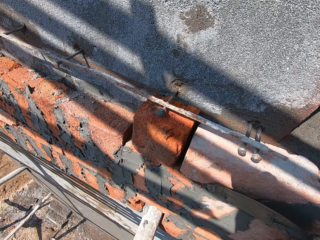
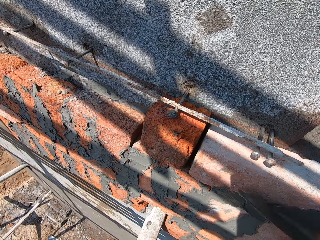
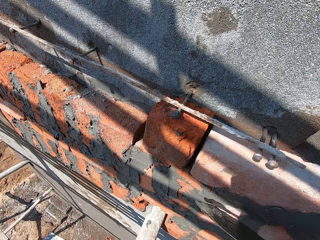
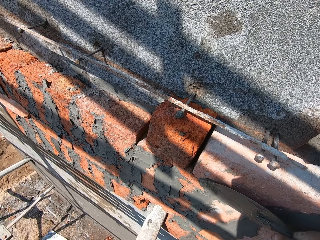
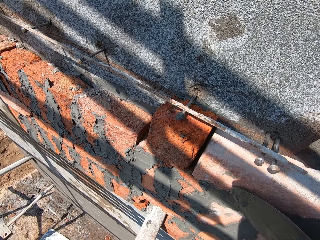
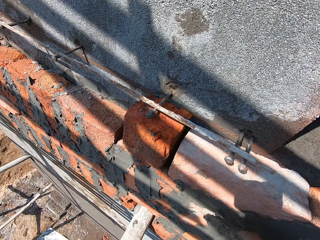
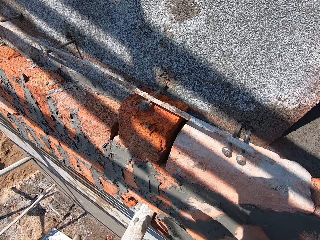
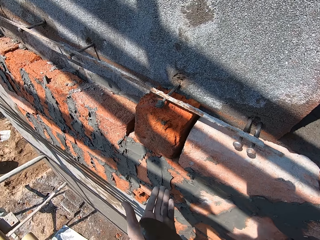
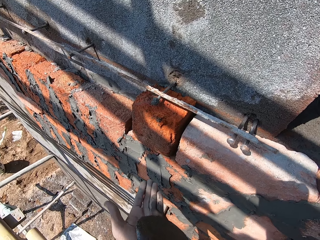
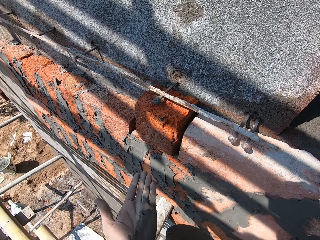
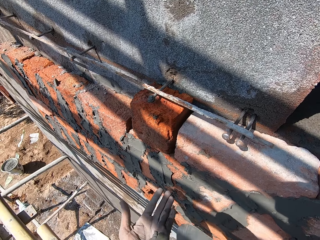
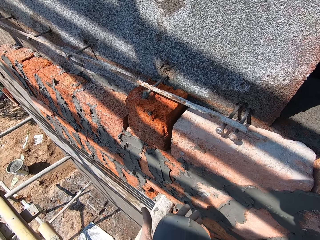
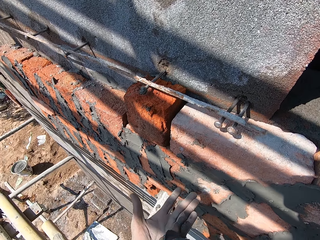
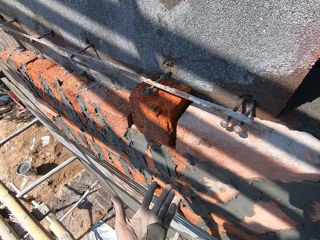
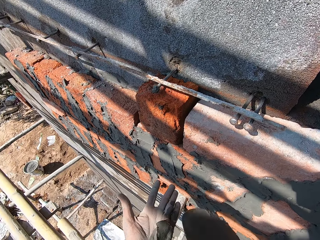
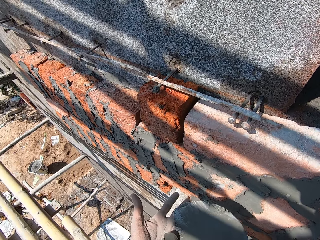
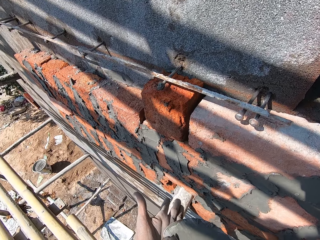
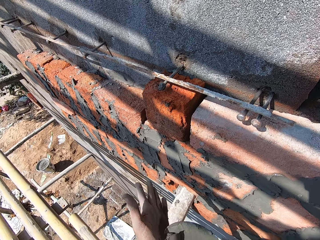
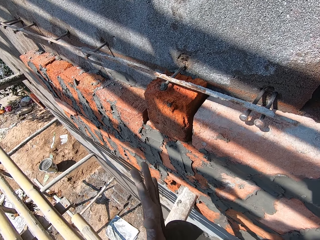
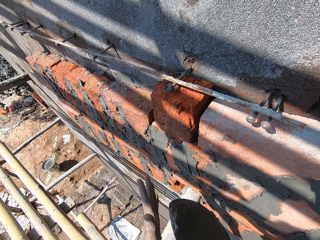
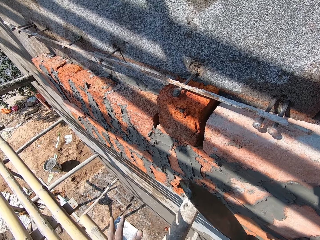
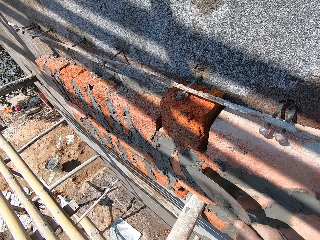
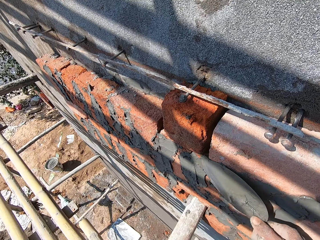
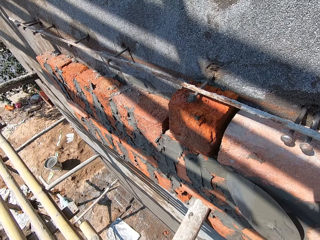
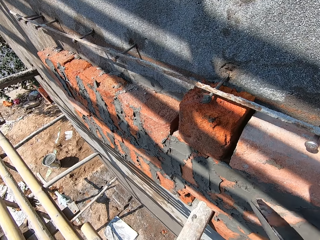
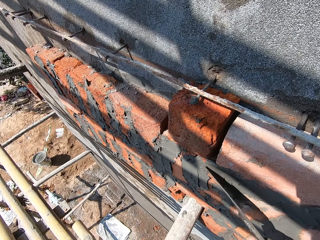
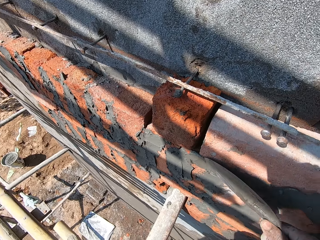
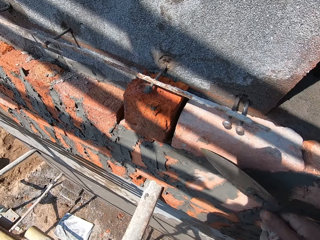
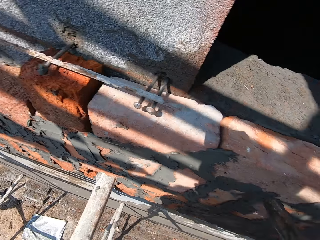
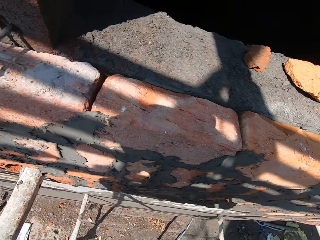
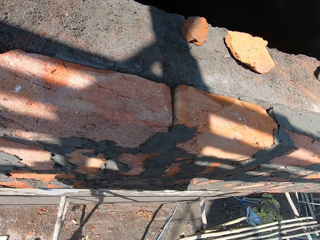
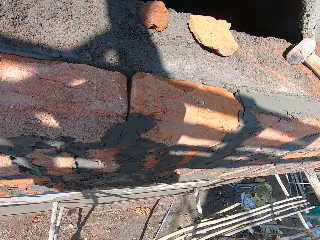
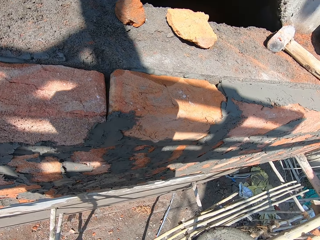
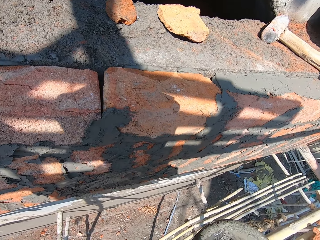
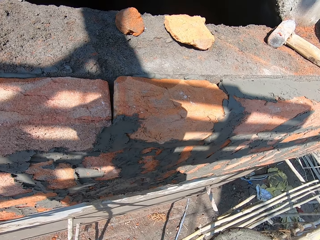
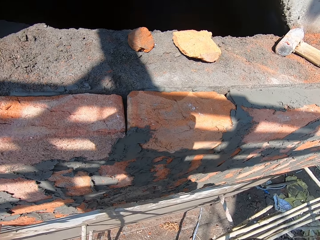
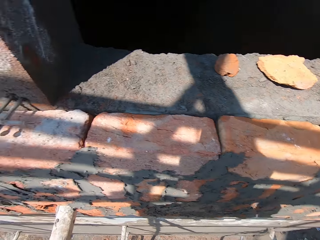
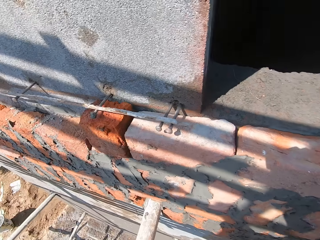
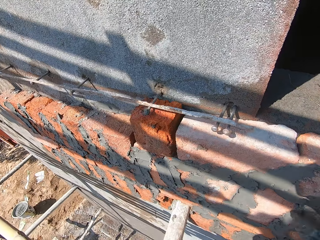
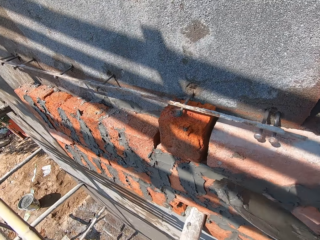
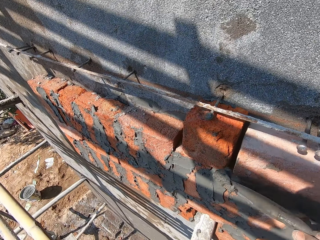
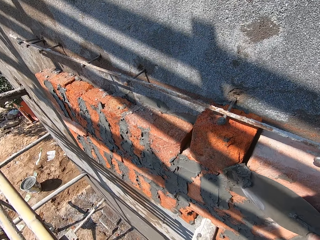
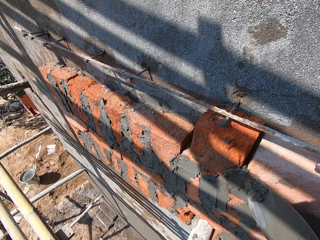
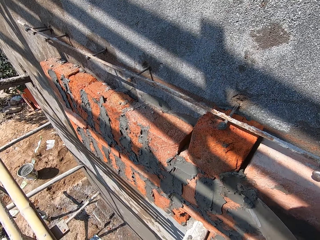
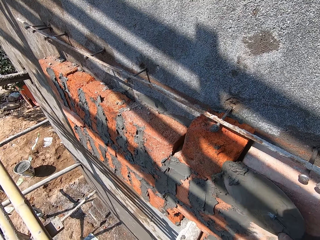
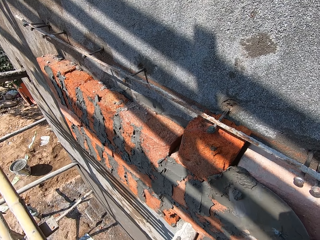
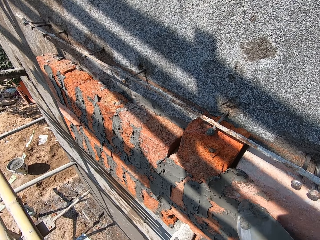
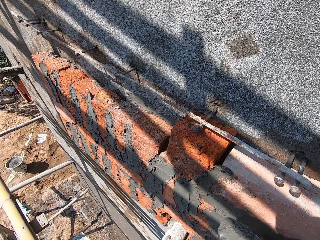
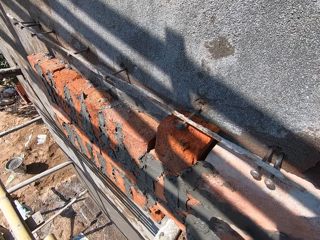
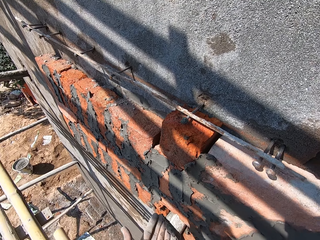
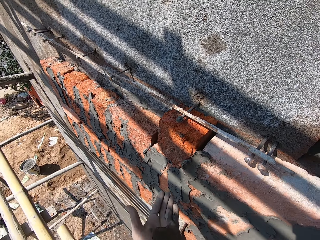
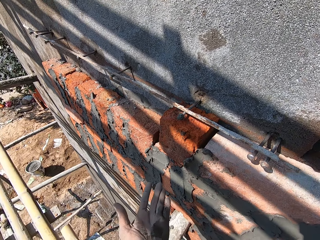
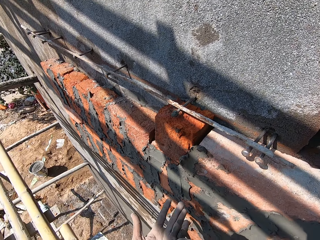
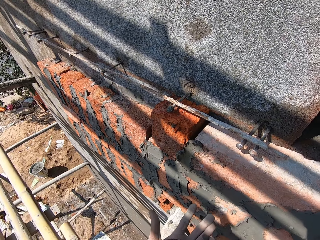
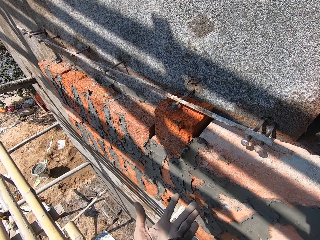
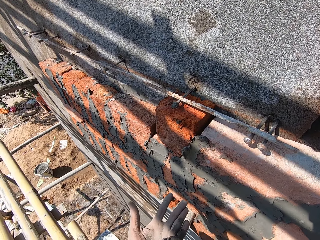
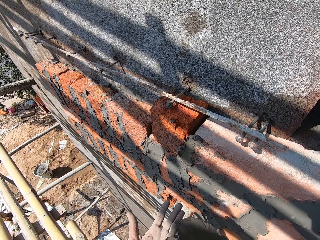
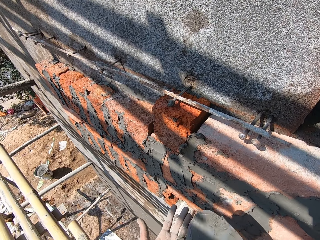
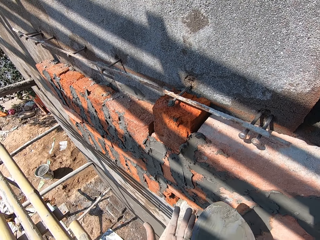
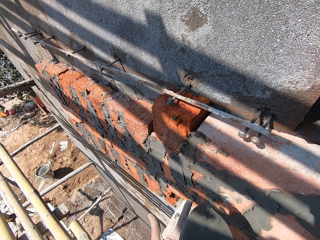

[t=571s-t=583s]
The camera wearer puts some mortar from the hand trowel in his right hand on his left hand. He scrapes the mortar from his left hand with the hand trowel in his right hand. He scoops the mortar. He applies the mortar on the wall with the hand trowel in his right hand. He stares at the wall. He applies some mortar on the wall with the hand trowel in his right hand. He puts some mortar from the hand trowel in his right hand on his left hand.

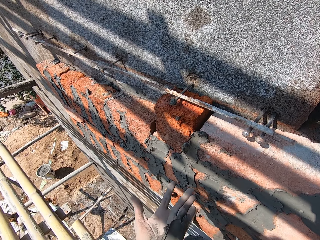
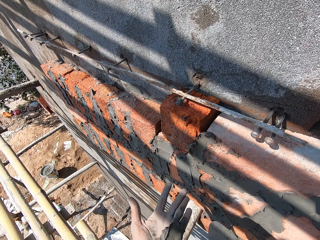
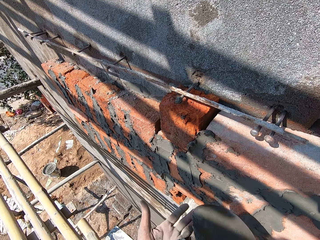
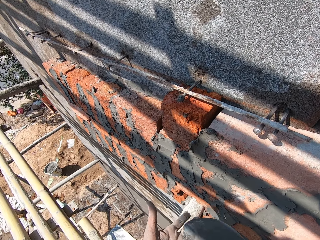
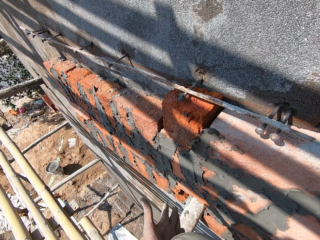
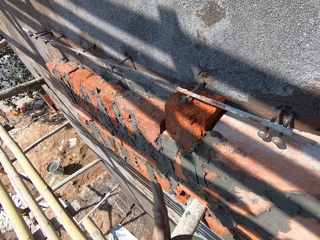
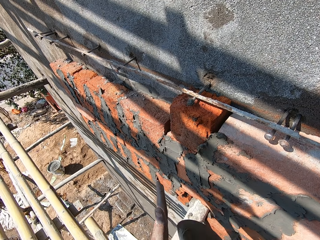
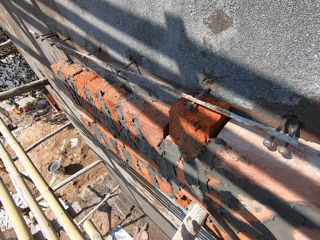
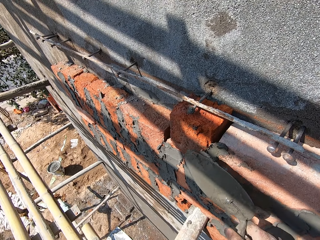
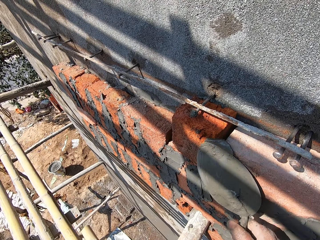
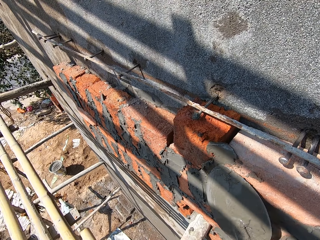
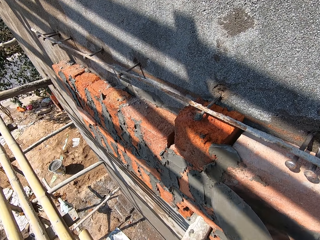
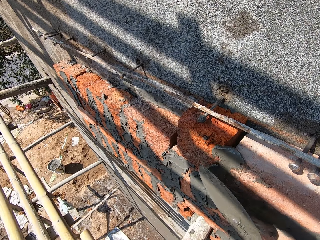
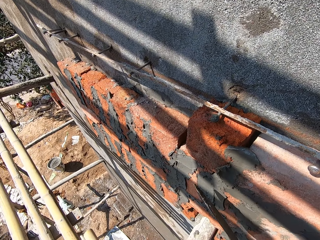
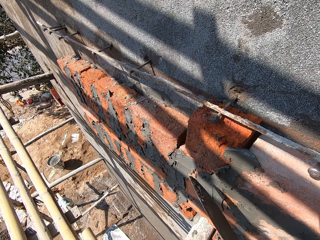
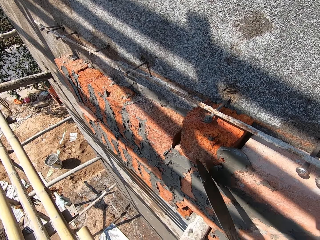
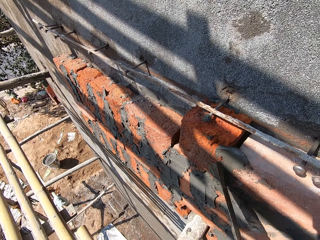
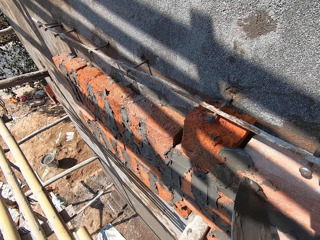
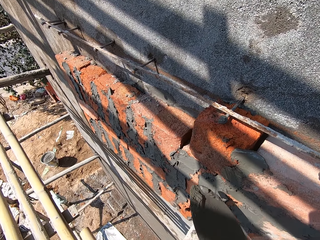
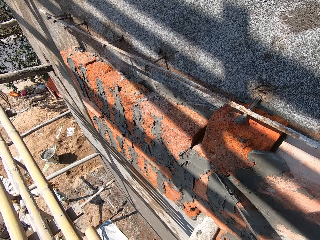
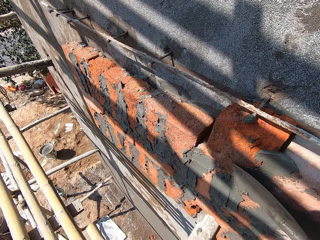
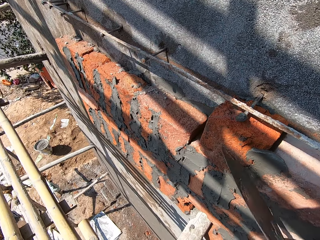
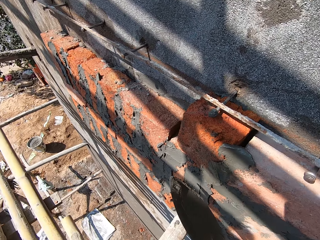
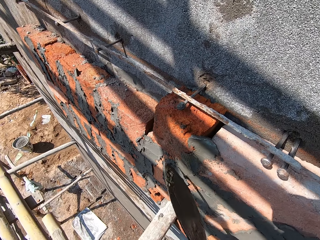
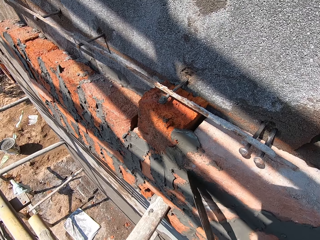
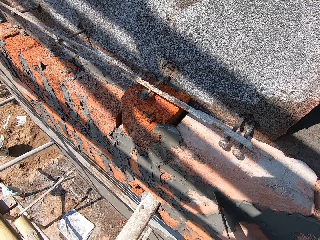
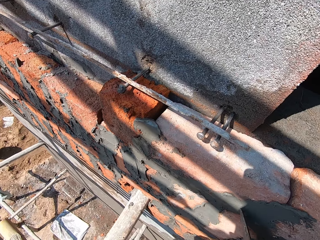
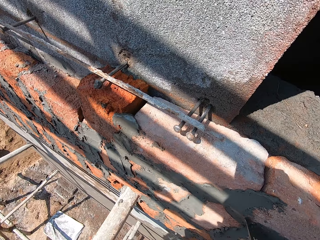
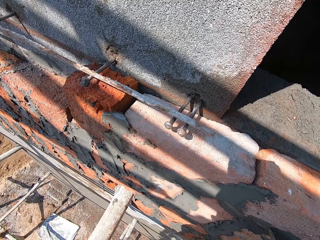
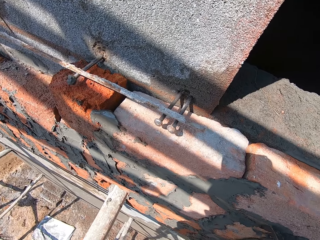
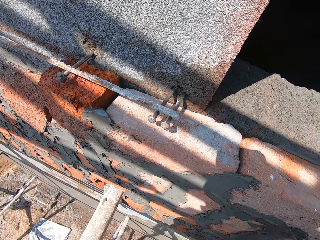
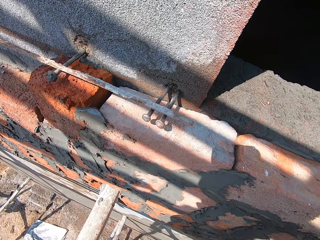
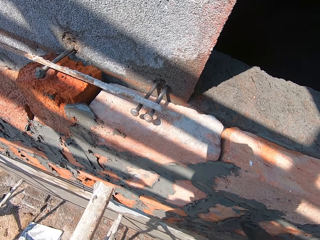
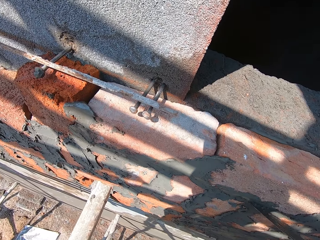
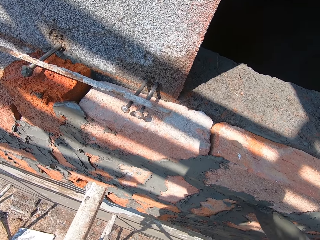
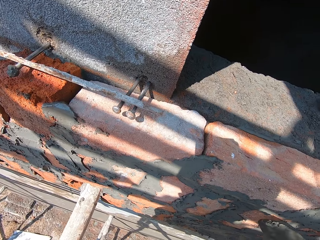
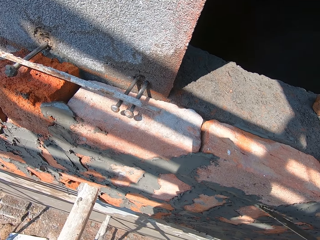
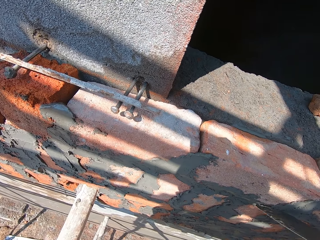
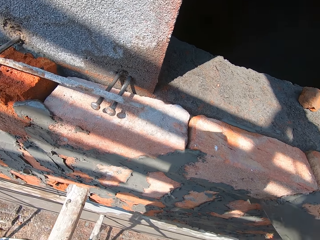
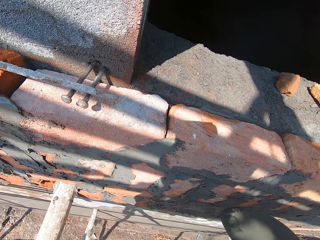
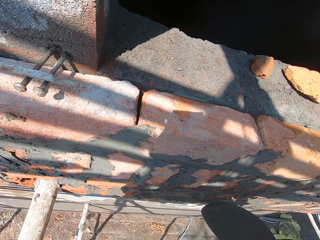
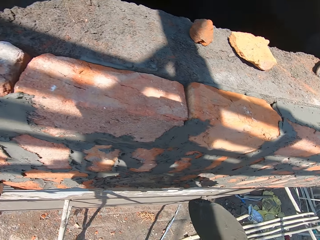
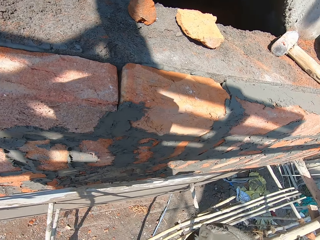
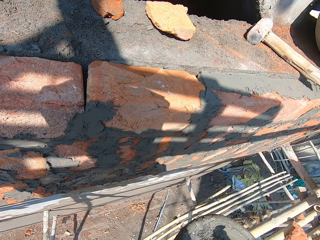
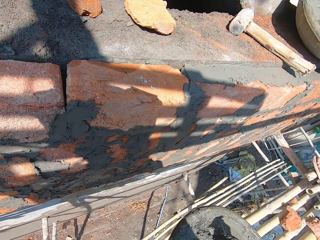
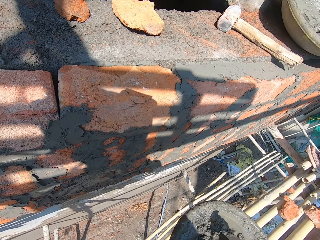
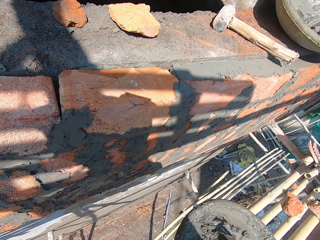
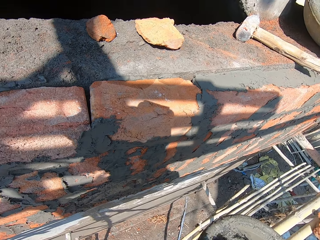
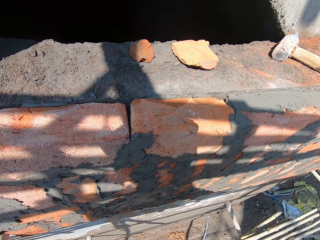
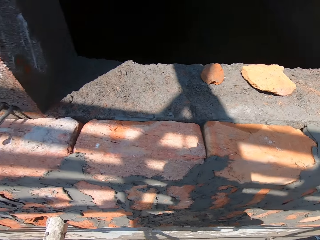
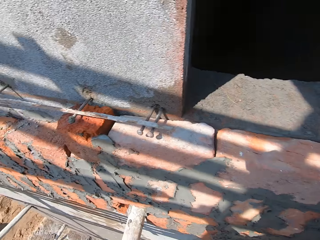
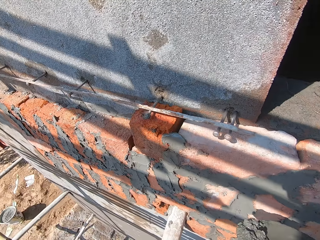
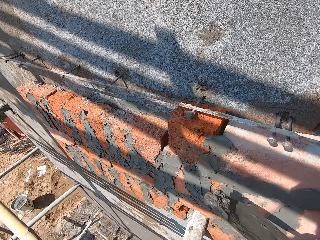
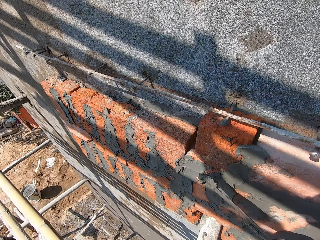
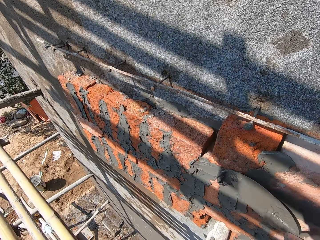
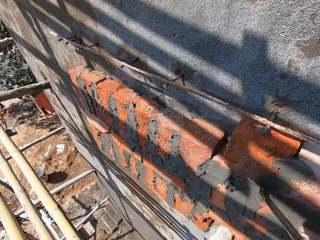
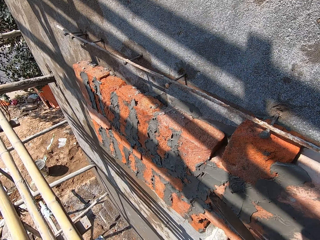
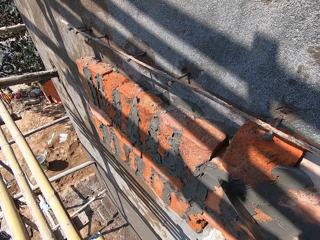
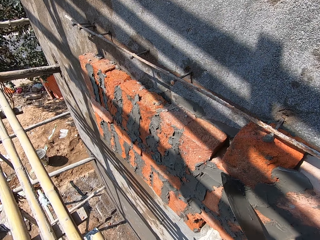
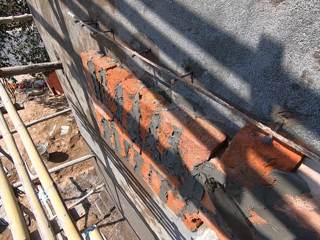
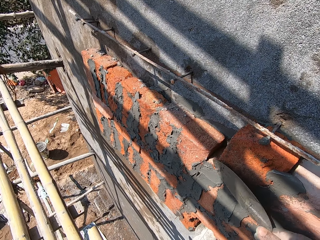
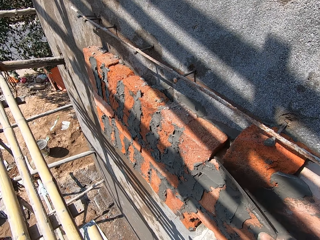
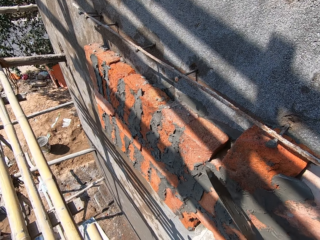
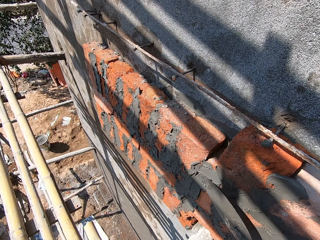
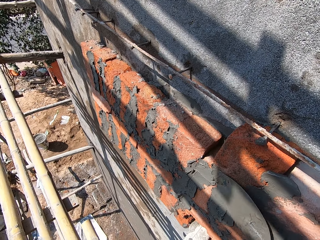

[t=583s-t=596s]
The camera wearer scrapes the mortar from his left hand with the hand trowel in his right hand. He scoops the mortar. He applies the mortar on the wall with the hand trowel in his right hand. He scoops some mortar from the pan on the scaffold with the hand trowel in his right hand. He applies the mortar on the wall with the hand trowel in his right hand.
